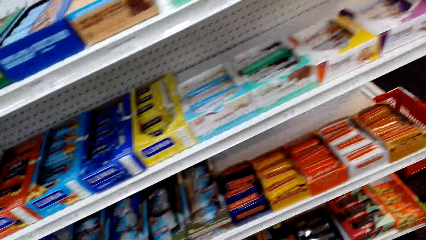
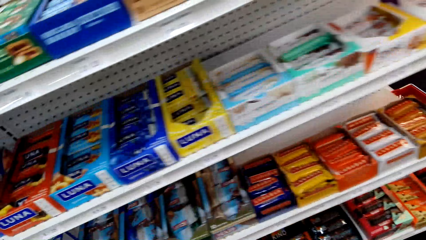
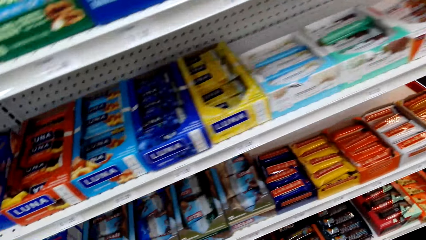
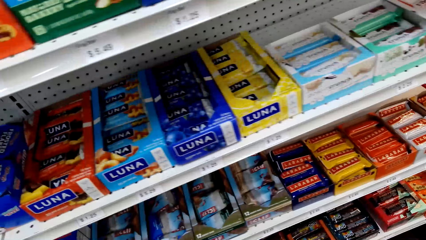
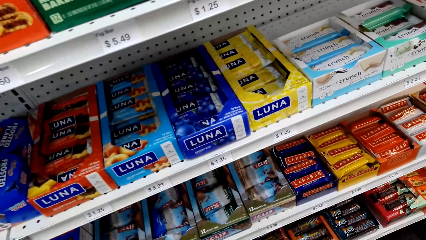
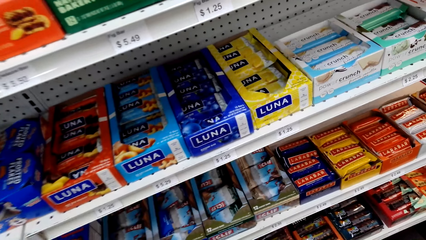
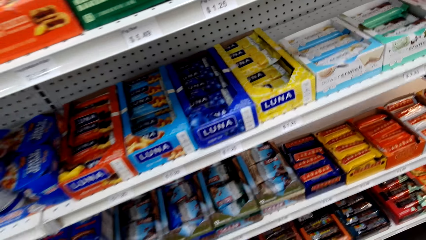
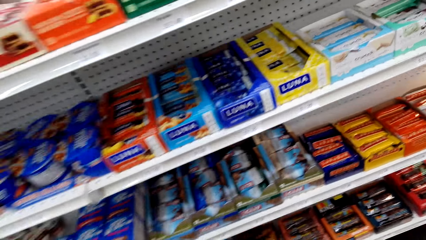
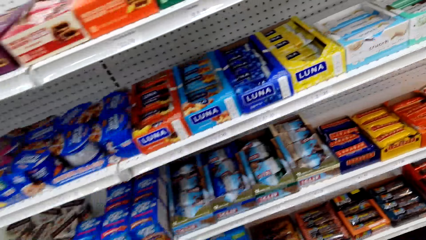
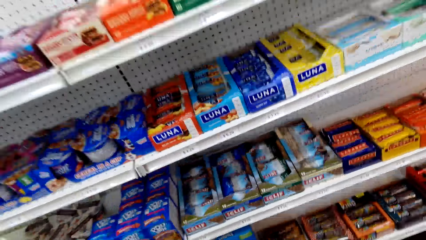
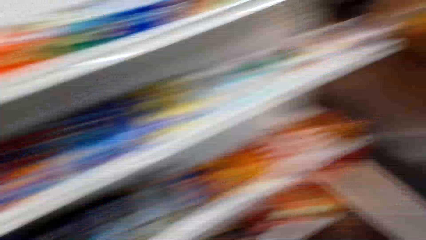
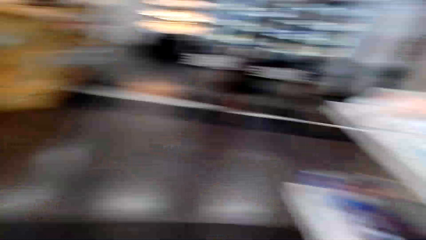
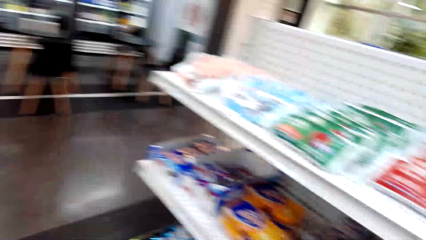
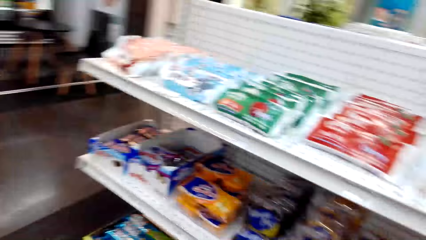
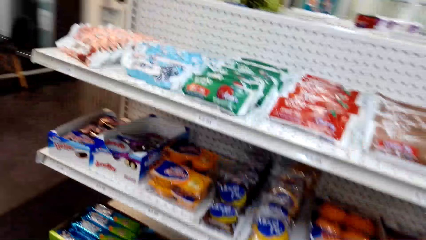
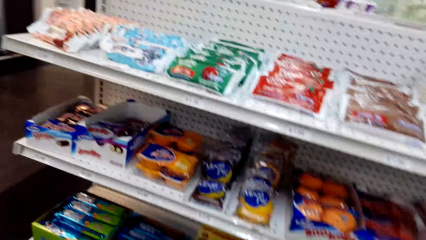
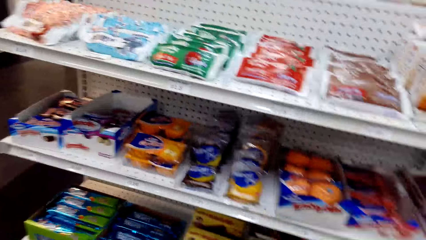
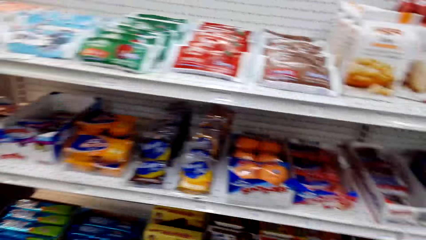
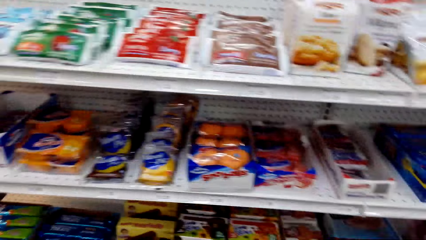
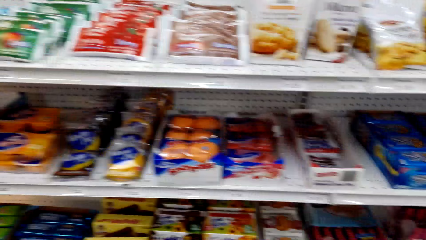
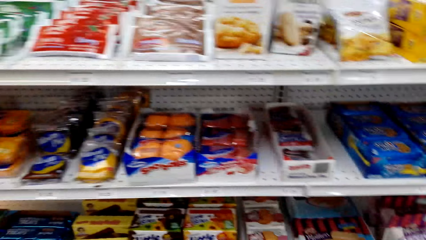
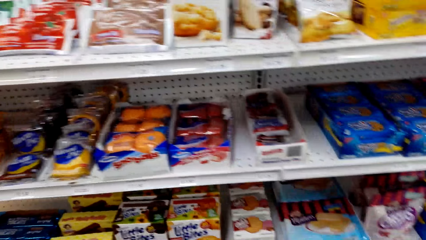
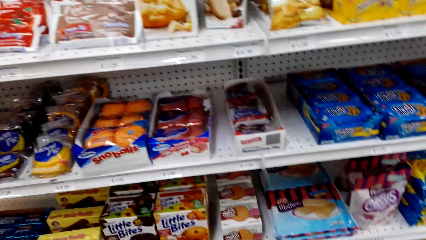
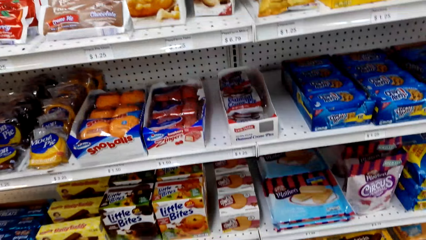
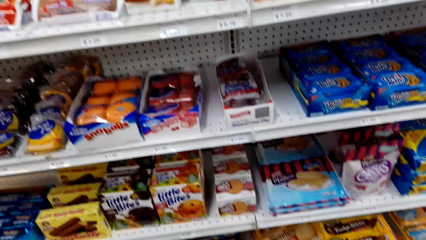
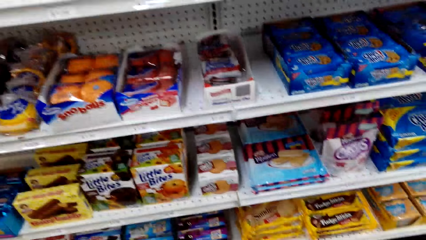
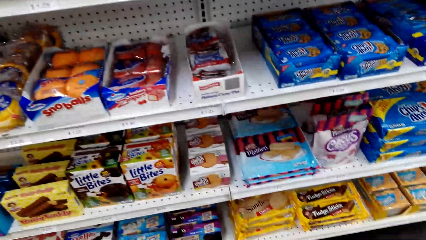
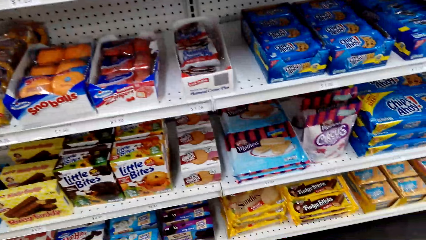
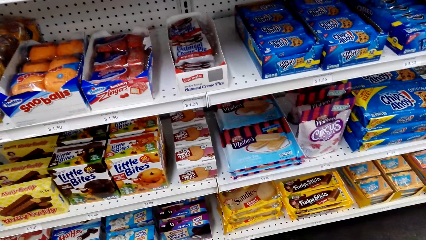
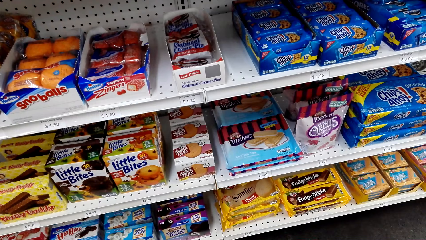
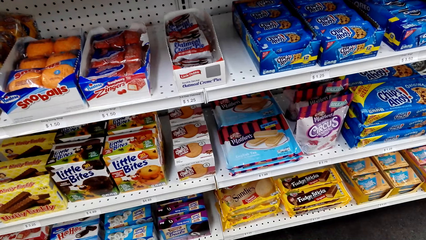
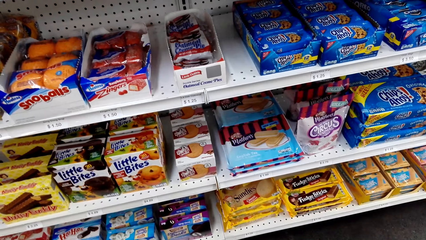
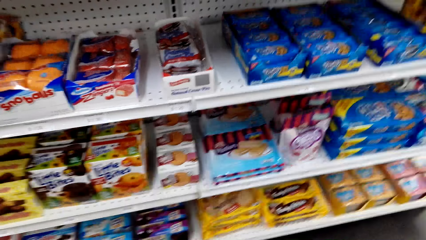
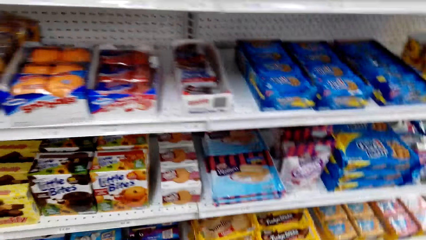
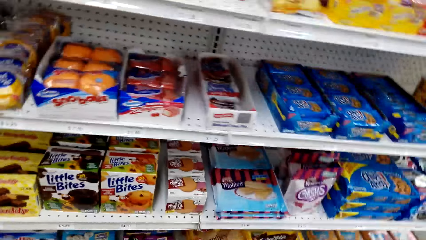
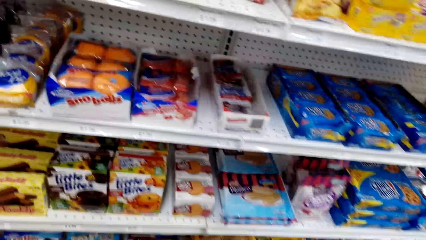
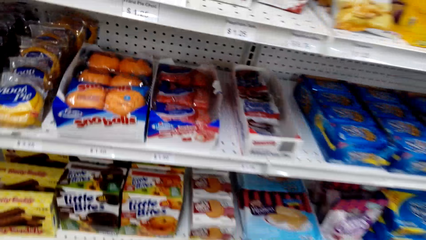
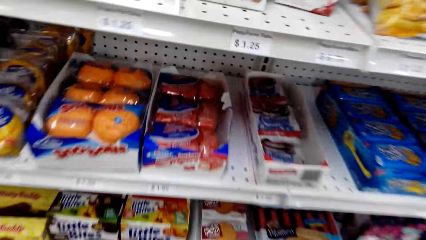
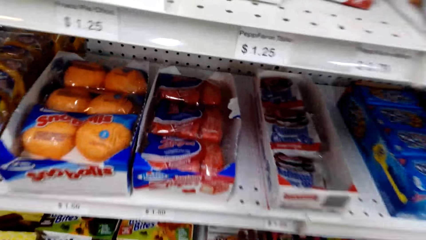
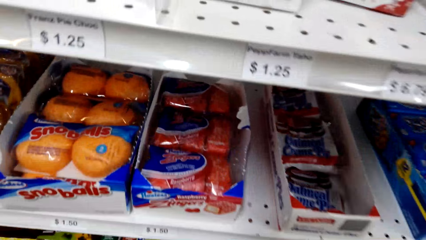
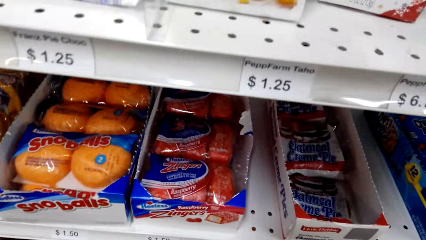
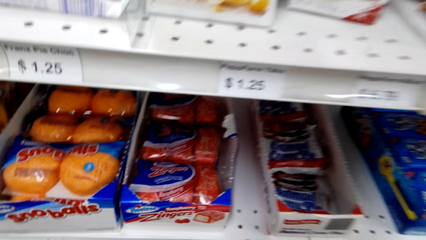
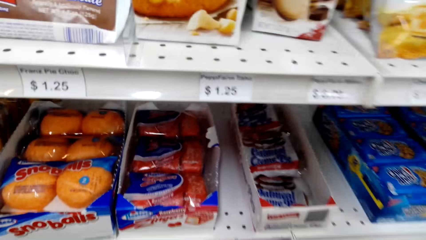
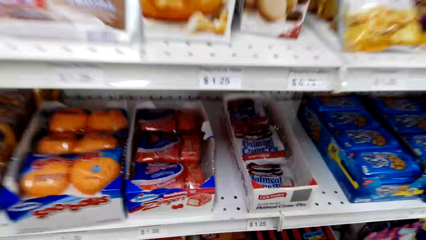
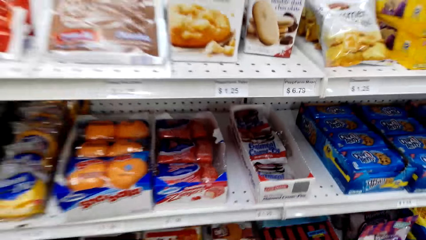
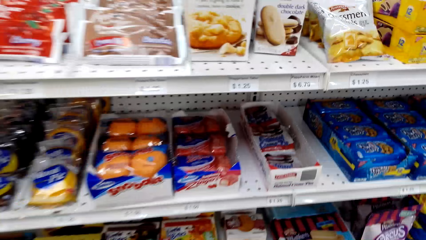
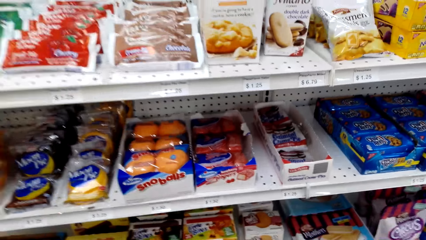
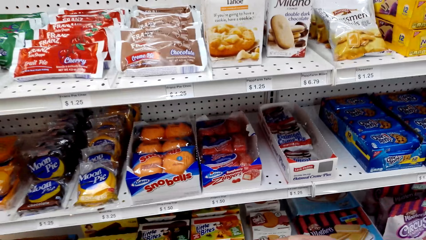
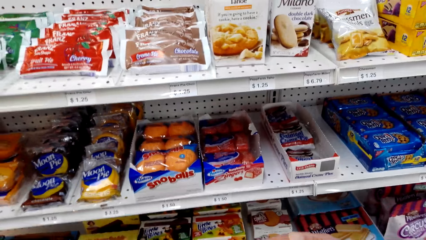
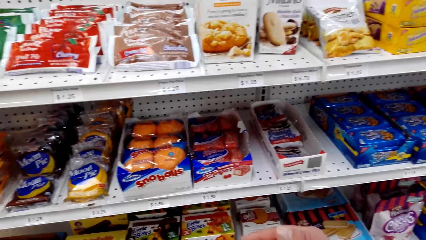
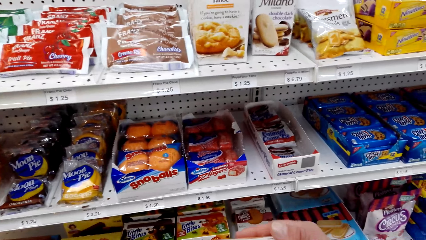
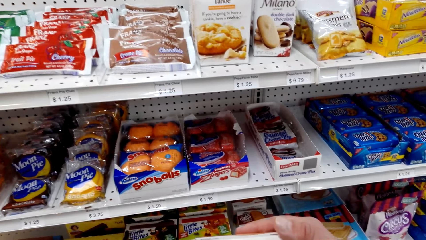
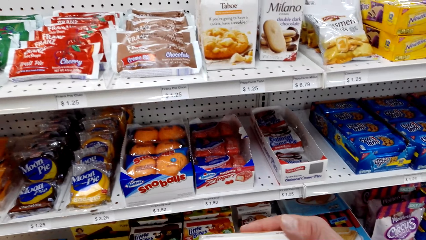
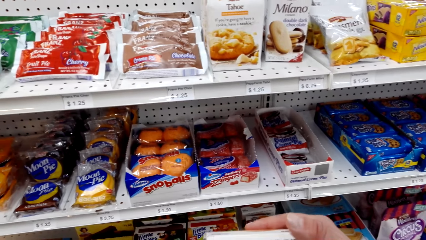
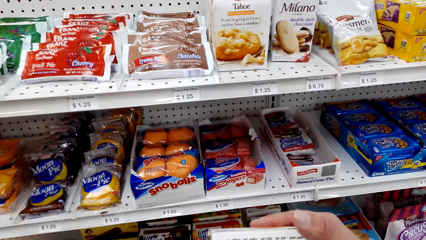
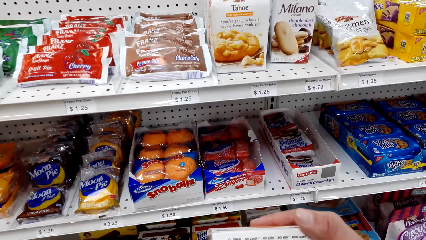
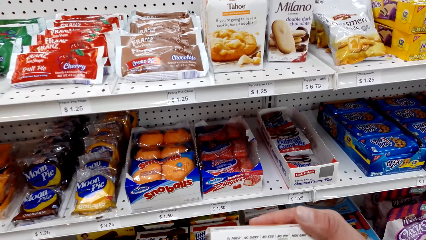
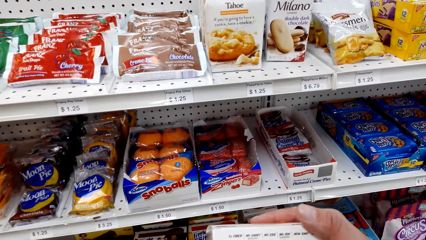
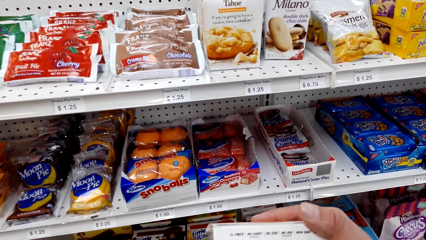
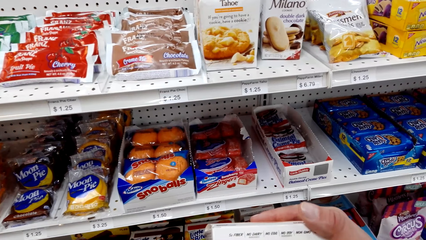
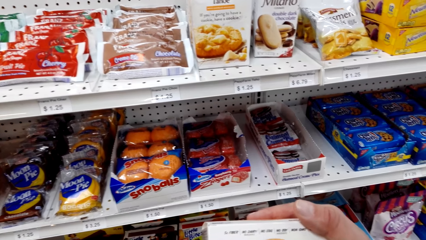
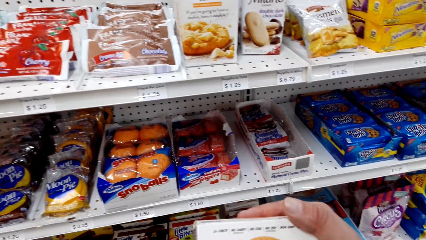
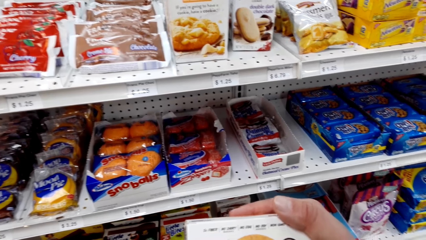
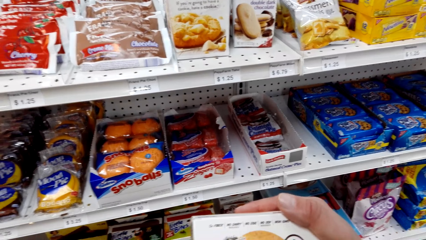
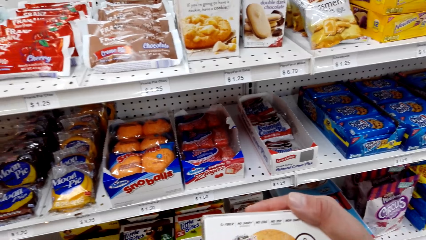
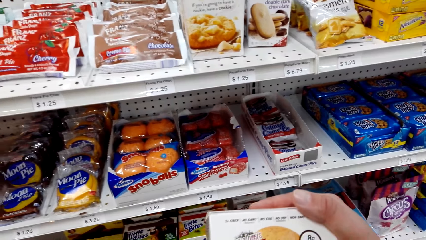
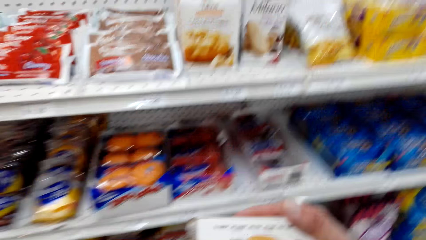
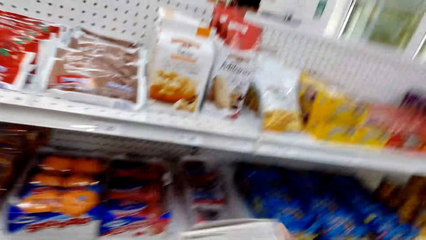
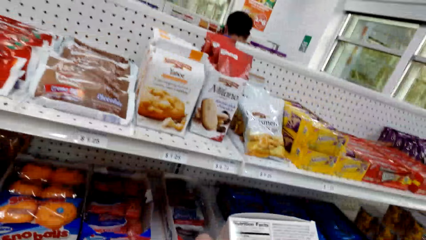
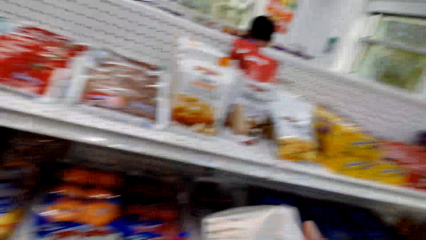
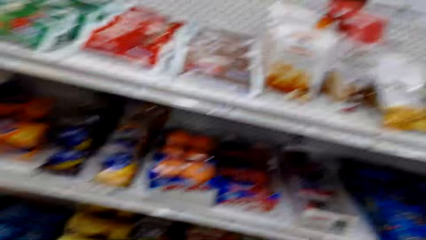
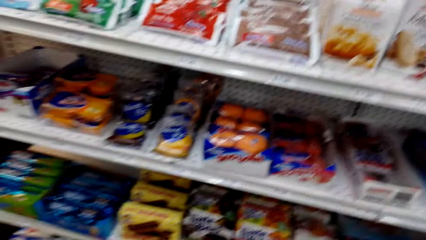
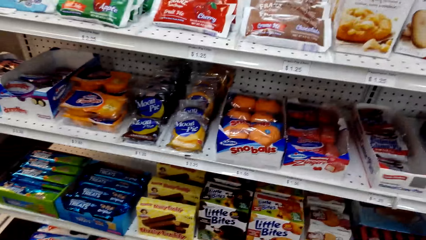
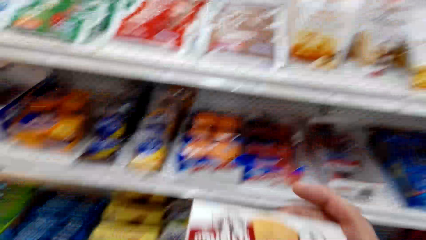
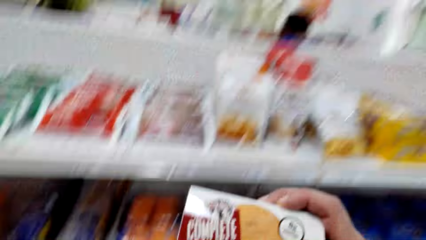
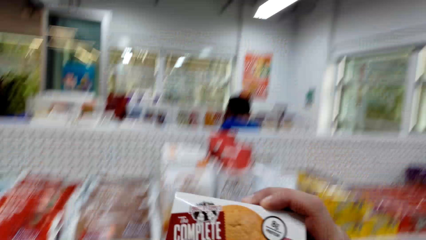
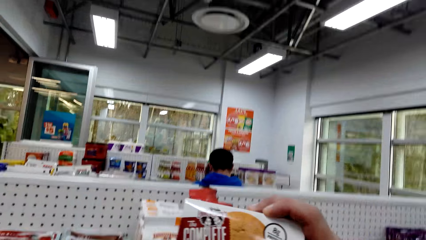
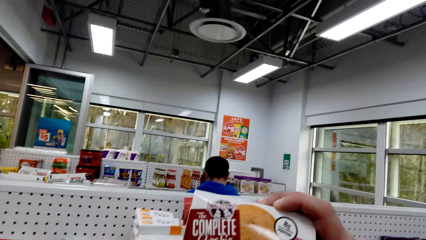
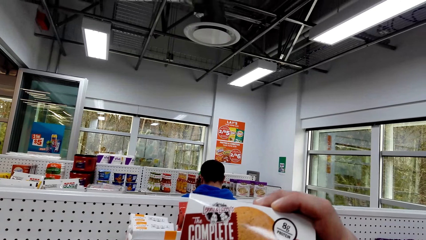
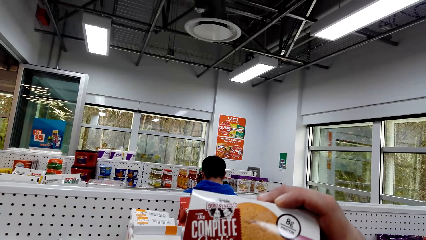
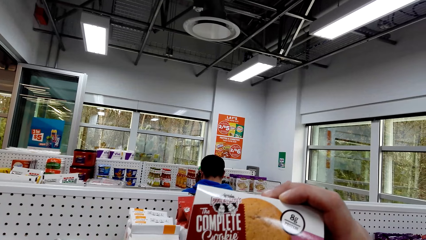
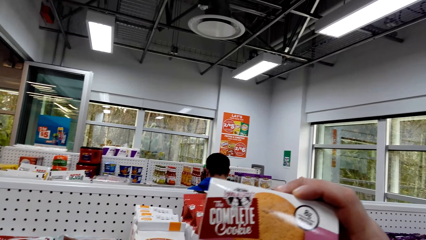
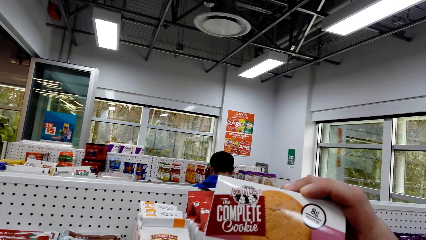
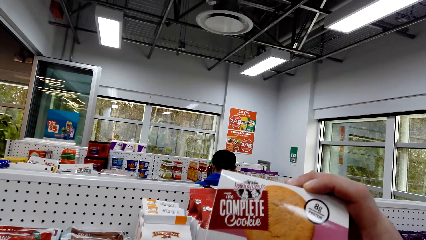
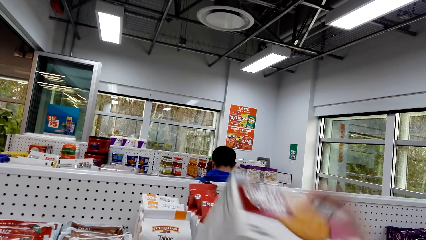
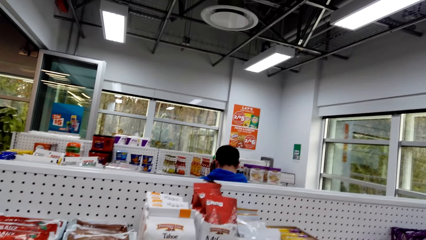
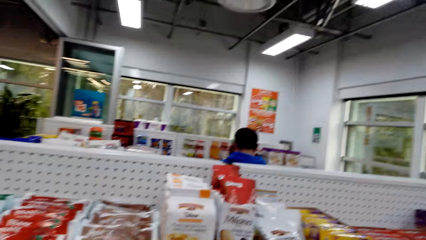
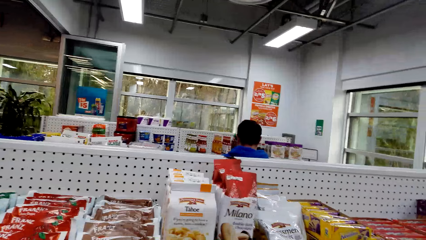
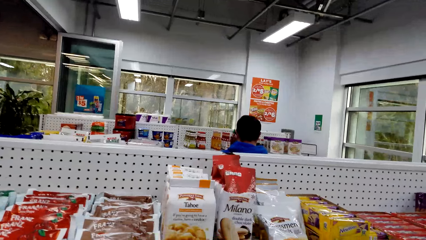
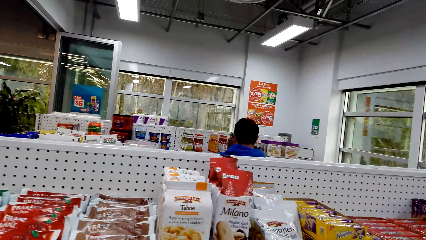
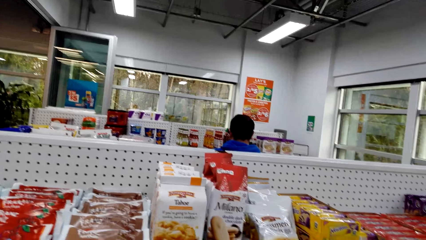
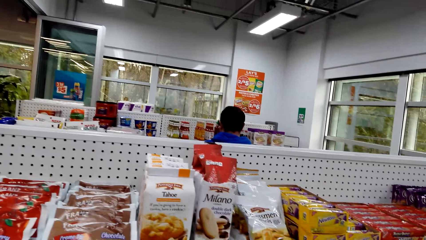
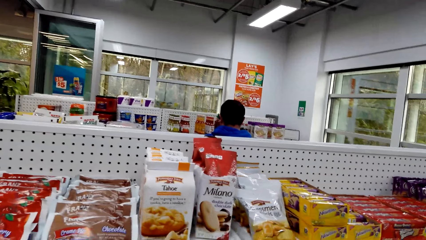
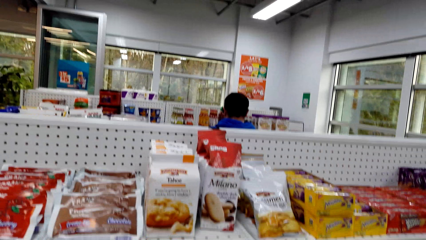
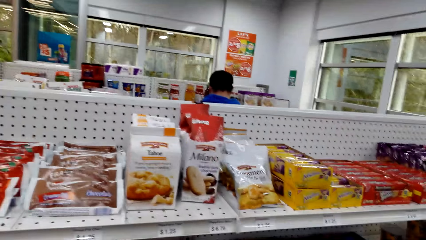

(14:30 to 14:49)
The camera wearer looks at the items in the shelves. They lift the complete cookie. They read through a packet of cookies.
